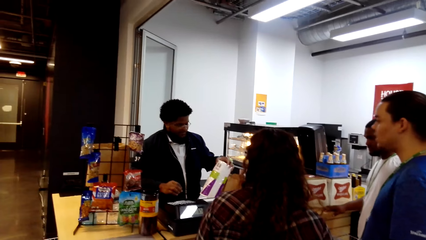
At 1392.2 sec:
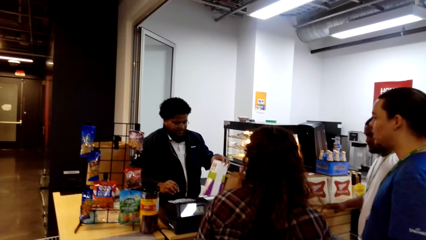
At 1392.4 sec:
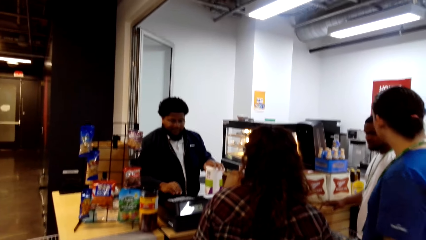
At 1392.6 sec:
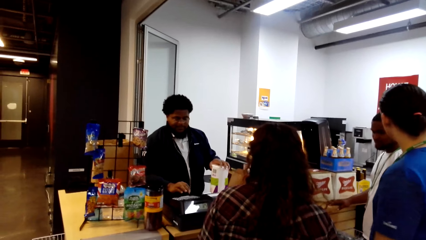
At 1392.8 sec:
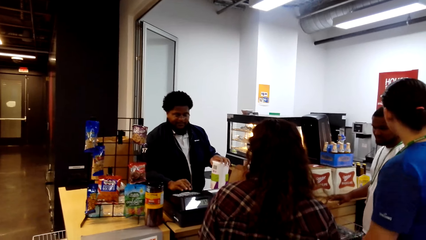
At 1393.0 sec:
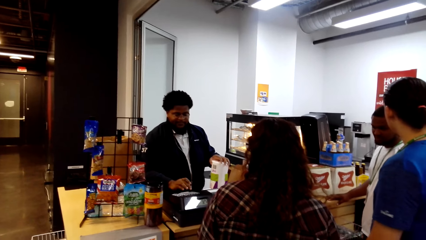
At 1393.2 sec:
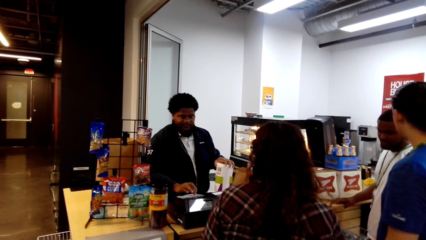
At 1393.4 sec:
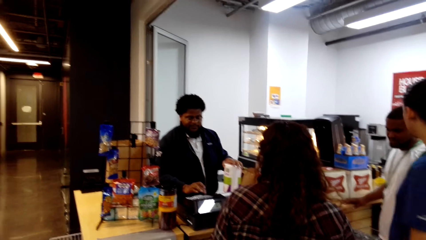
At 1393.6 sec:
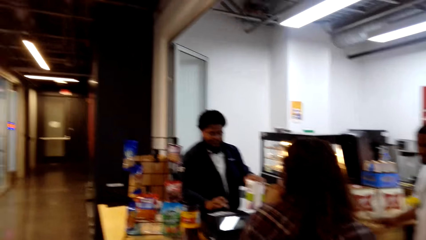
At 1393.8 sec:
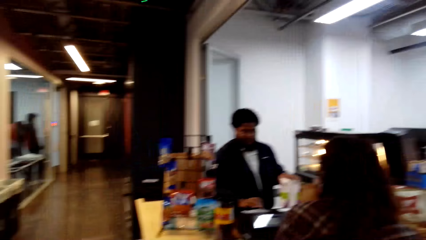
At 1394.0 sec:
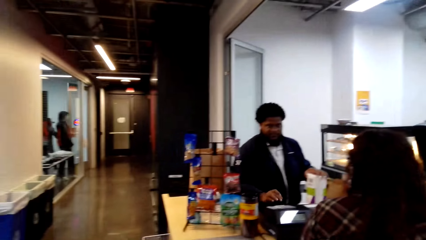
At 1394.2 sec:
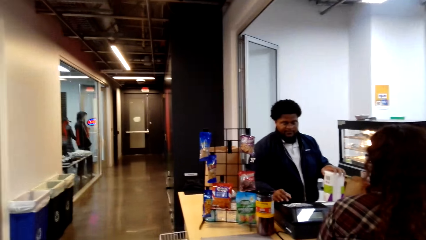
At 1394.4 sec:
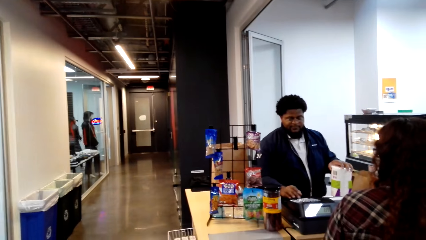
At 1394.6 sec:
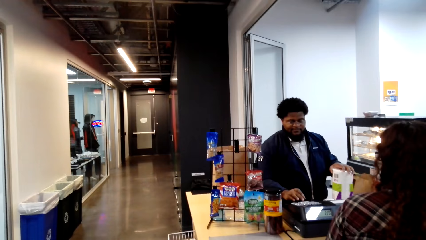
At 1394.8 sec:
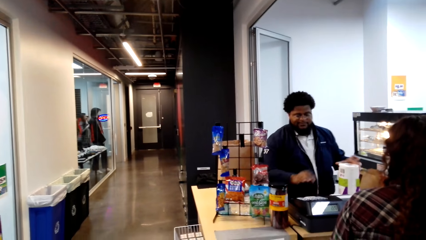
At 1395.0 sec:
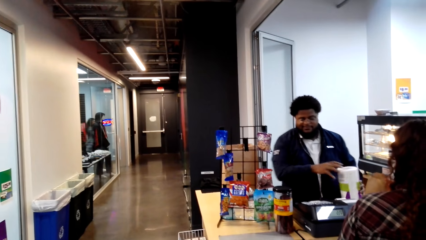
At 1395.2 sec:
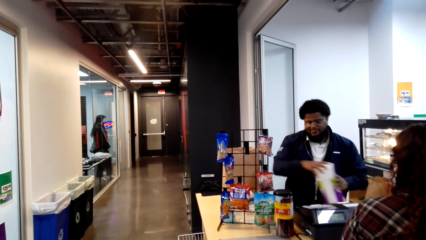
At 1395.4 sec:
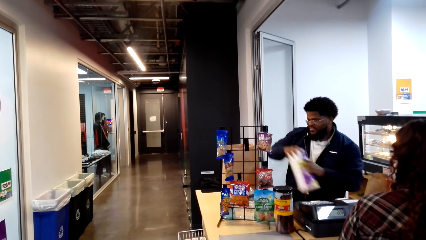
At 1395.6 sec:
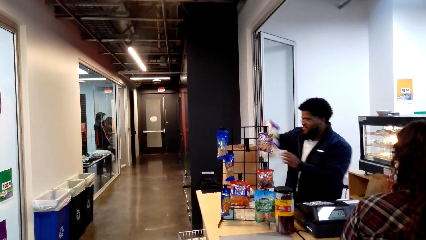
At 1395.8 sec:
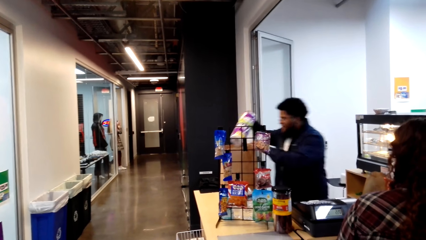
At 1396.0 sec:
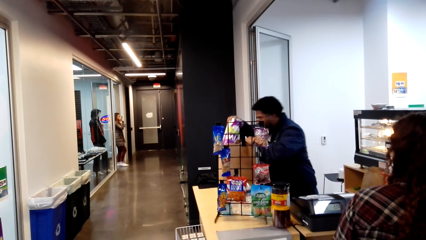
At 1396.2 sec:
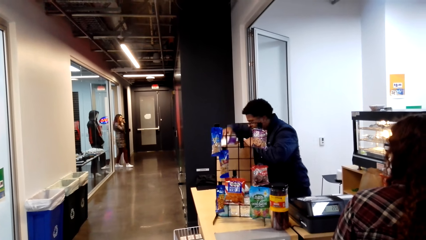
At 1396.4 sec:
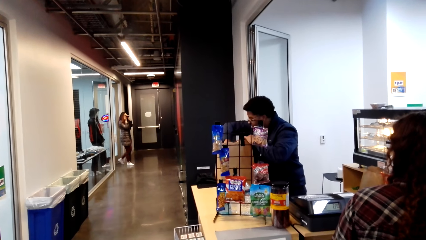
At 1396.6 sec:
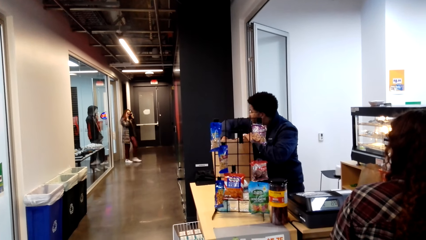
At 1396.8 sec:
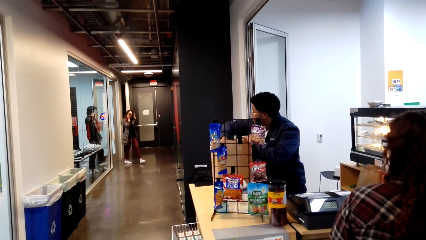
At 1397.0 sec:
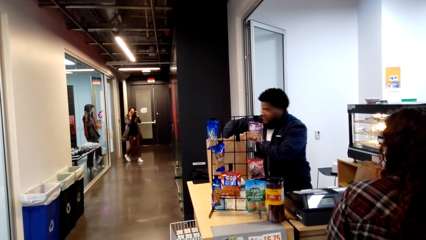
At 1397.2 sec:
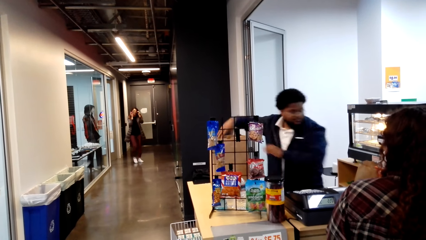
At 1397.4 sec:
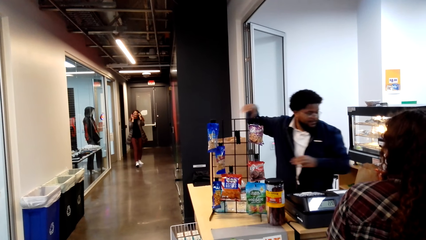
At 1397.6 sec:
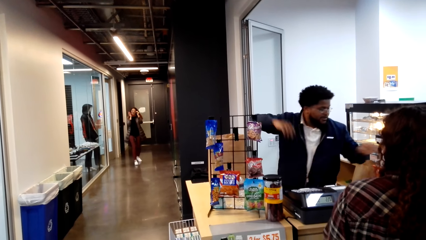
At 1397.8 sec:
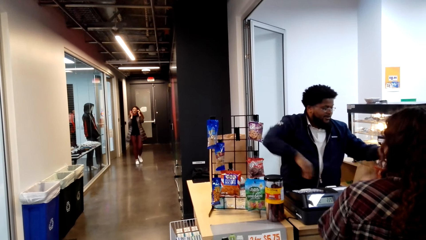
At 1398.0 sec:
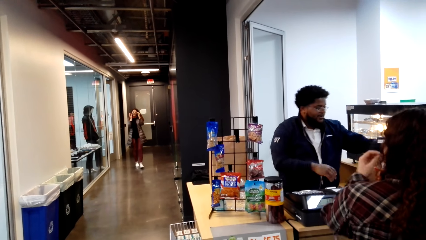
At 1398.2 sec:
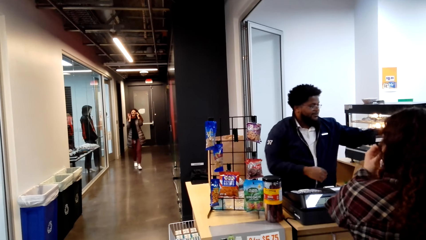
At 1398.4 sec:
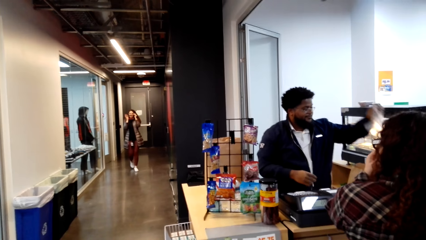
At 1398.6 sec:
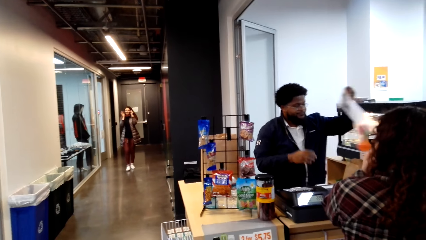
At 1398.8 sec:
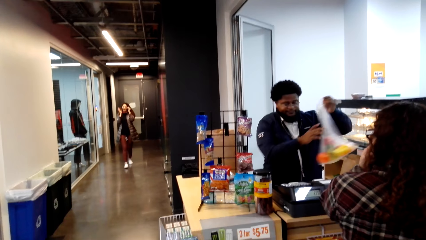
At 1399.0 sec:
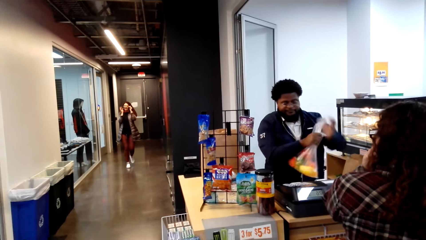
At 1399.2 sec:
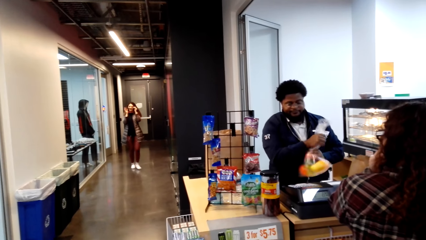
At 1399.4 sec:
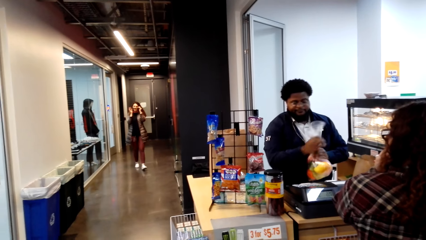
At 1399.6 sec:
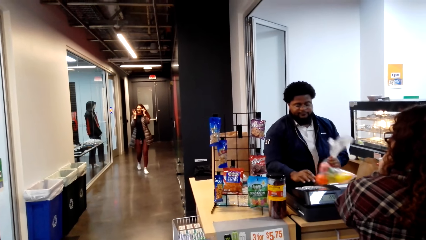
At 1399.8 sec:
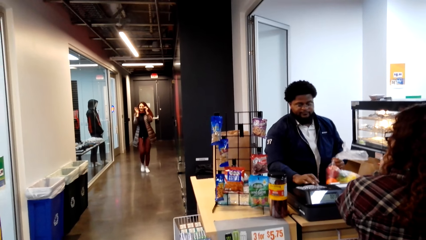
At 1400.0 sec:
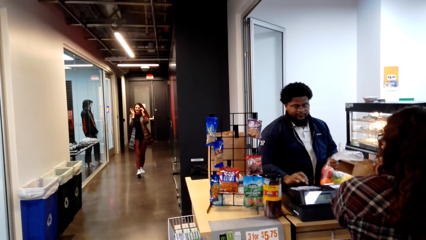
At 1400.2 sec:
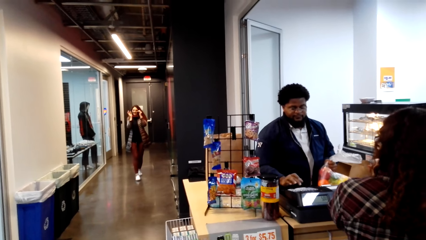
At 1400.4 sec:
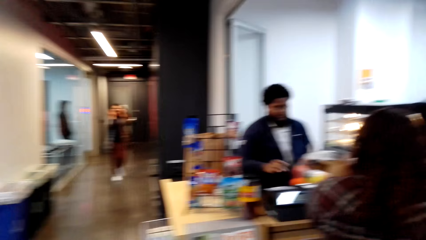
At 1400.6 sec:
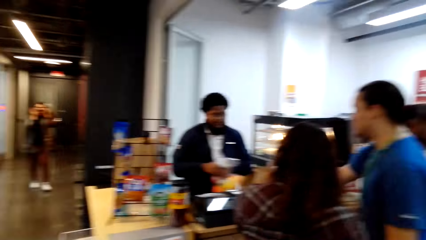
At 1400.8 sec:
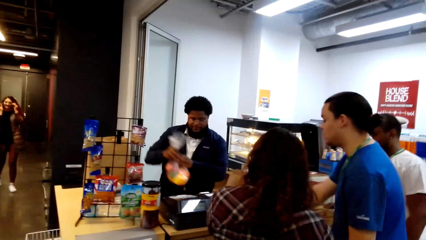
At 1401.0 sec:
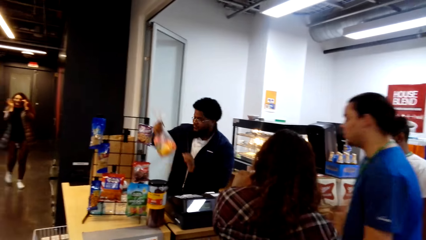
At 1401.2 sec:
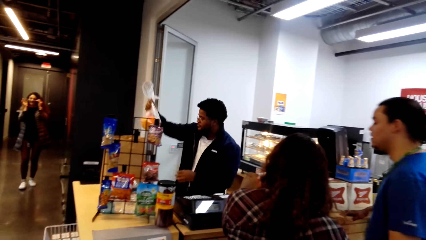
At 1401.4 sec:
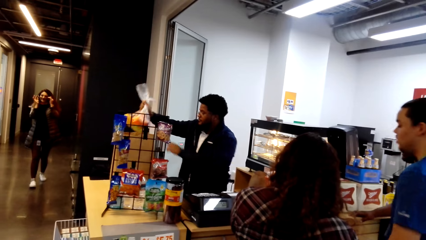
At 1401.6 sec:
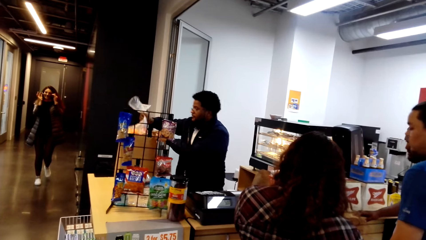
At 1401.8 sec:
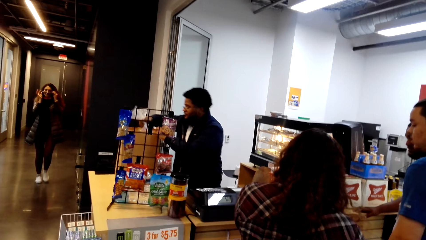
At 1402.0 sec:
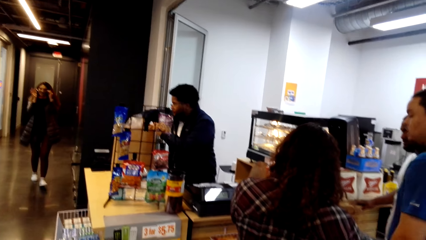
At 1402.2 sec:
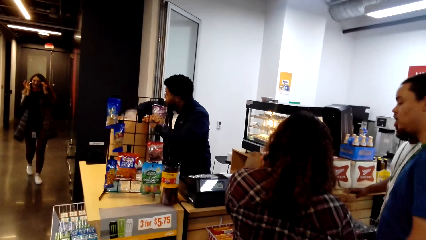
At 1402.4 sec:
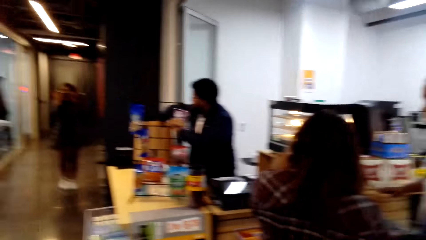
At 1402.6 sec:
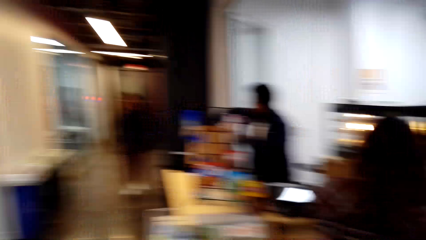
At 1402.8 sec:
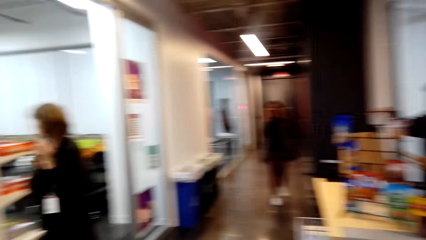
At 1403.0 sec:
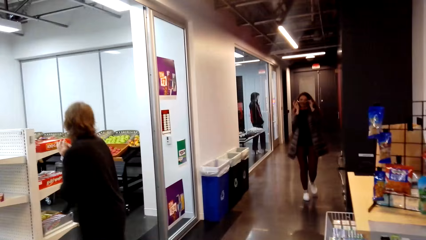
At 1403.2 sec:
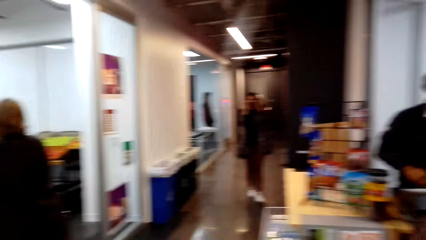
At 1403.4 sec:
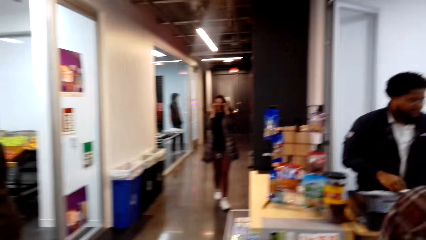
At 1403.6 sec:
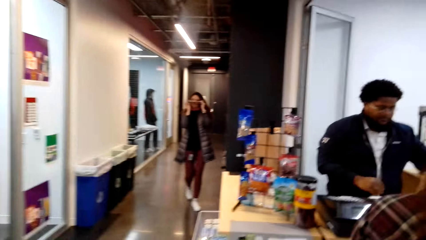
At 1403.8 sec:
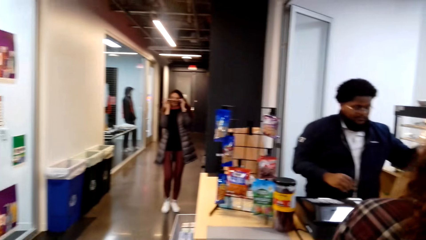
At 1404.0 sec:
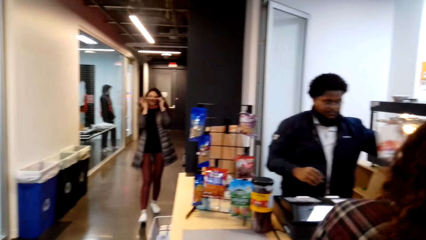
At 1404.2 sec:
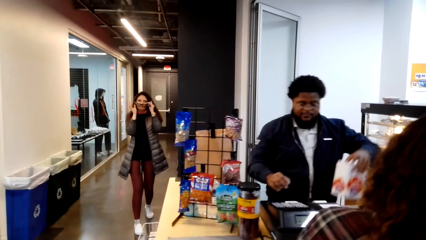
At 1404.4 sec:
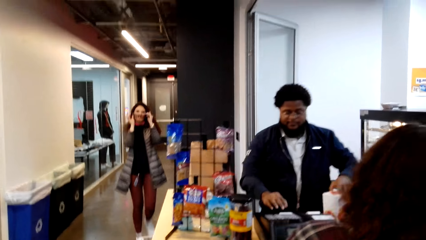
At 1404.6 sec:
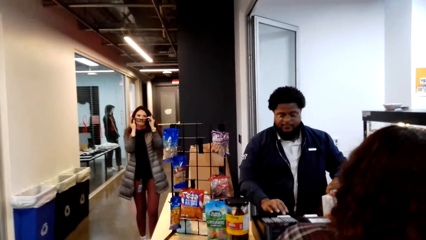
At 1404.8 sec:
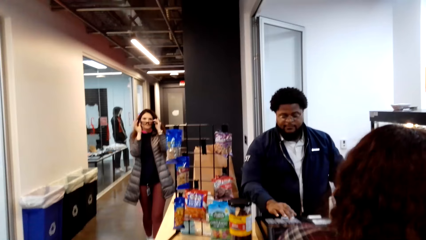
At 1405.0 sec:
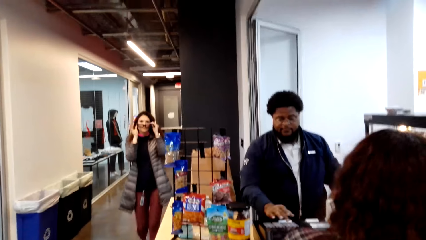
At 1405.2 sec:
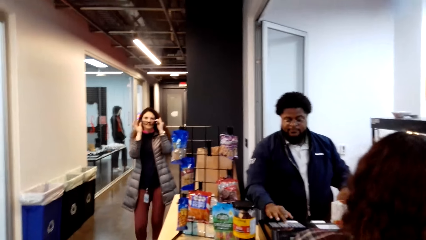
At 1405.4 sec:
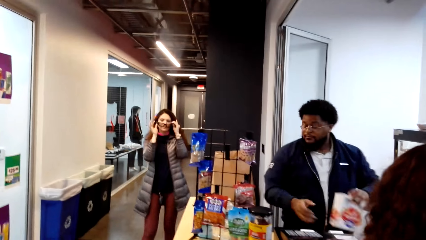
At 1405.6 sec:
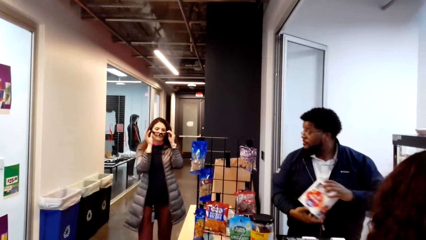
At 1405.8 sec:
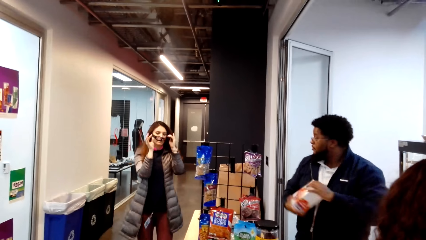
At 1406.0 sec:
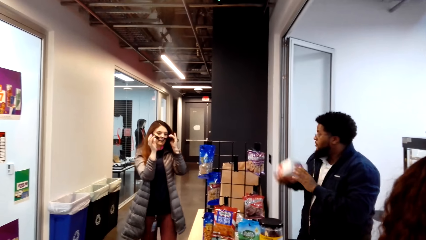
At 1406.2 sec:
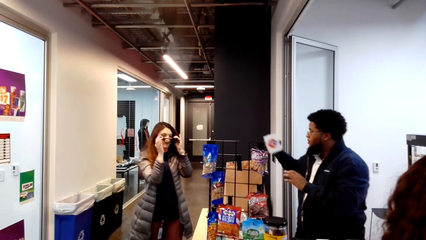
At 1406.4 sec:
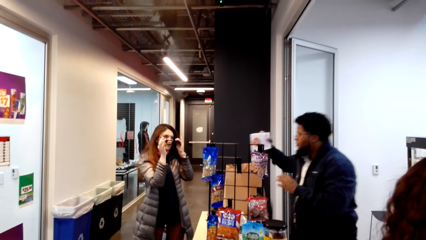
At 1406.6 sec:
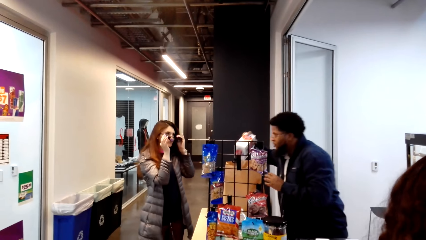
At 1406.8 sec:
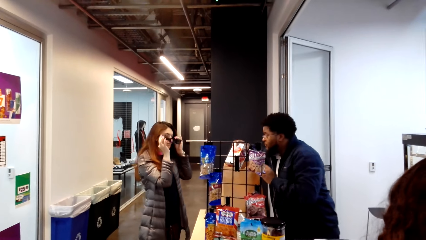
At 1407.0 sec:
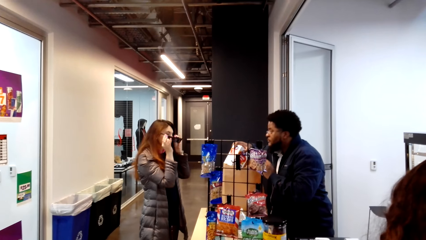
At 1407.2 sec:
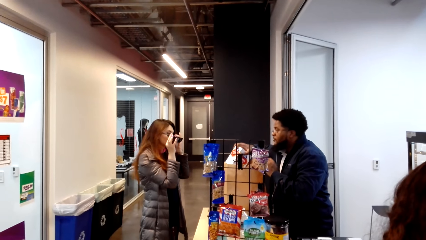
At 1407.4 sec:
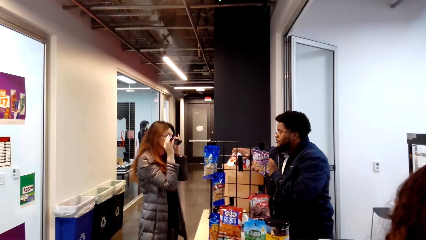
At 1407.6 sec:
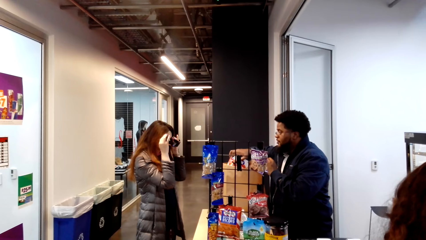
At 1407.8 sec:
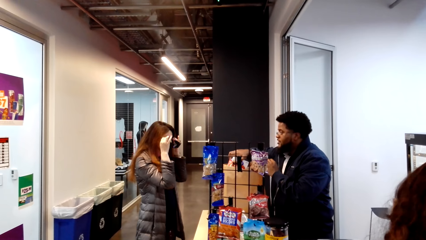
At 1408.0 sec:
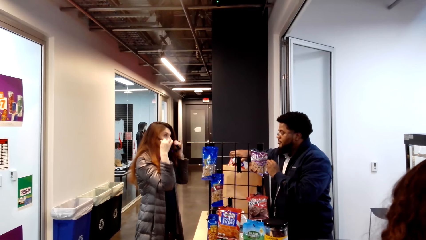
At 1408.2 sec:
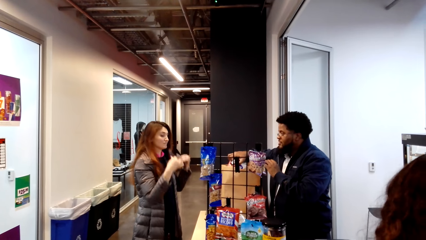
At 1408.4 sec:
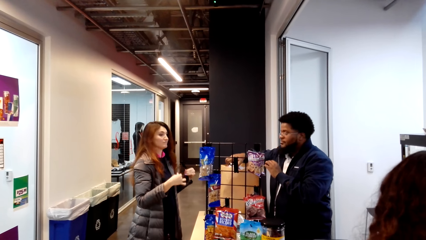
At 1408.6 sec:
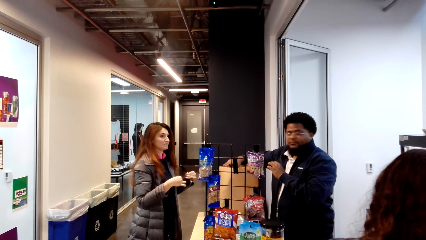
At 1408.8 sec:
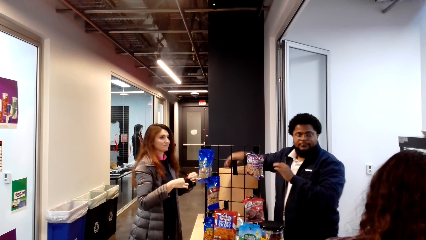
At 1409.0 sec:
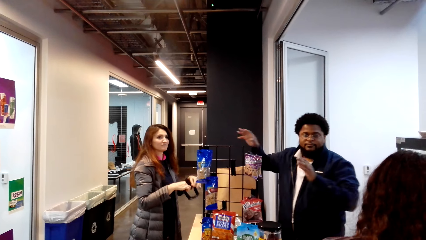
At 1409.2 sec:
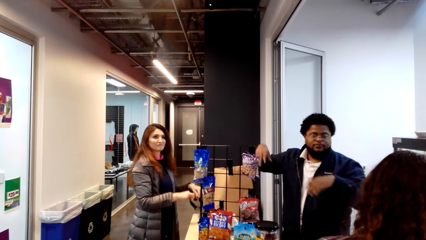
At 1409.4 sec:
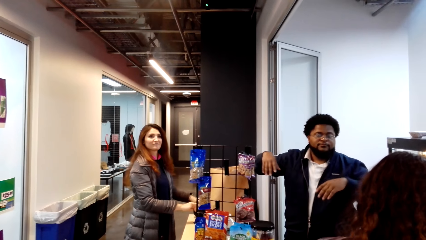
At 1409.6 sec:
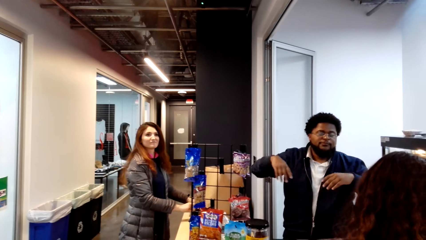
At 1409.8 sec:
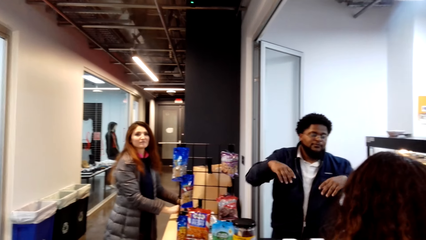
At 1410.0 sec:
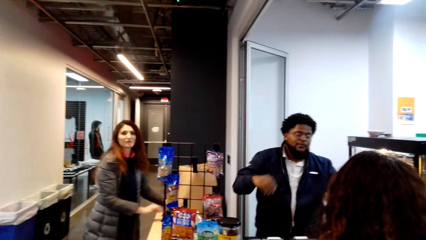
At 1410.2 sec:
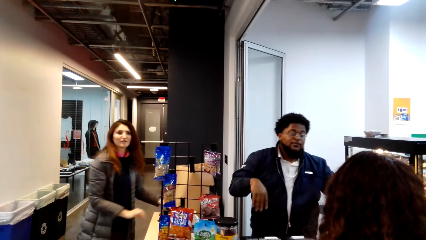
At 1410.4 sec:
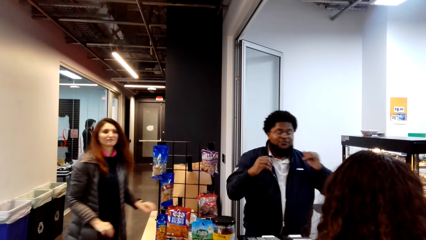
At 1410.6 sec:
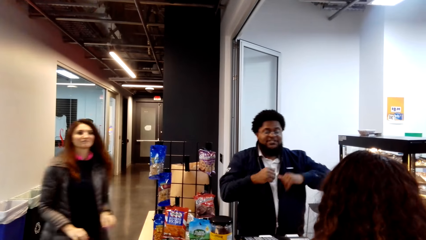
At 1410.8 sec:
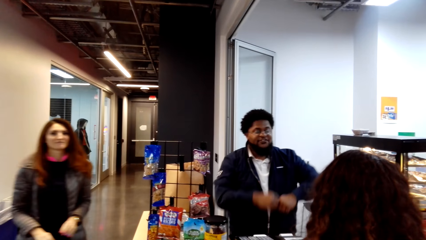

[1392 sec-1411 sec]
A man holds the item in his hand. He presses the button. A woman walks out of the room. The man puts the item in the bag. The woman nods her head.
